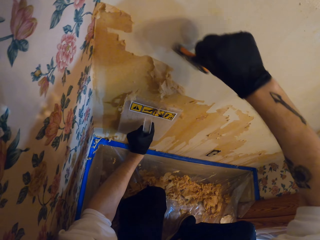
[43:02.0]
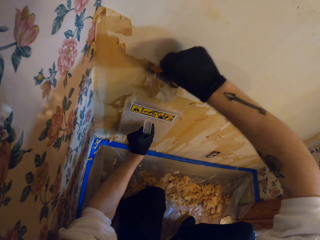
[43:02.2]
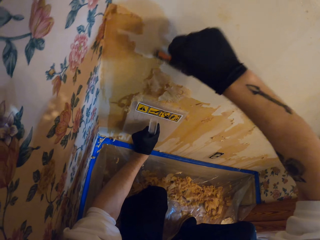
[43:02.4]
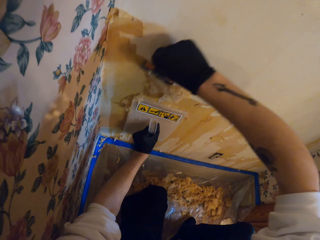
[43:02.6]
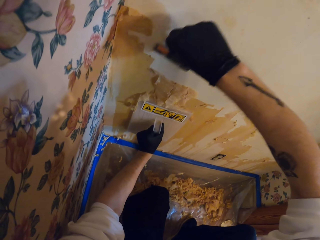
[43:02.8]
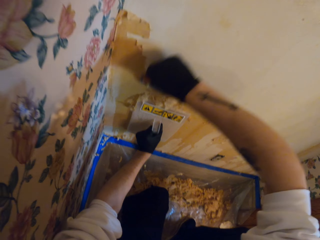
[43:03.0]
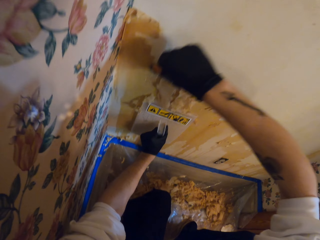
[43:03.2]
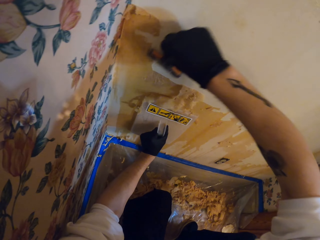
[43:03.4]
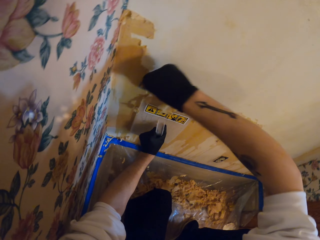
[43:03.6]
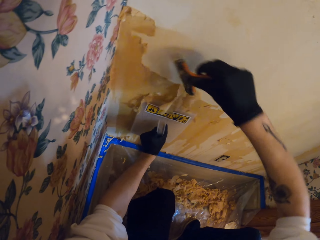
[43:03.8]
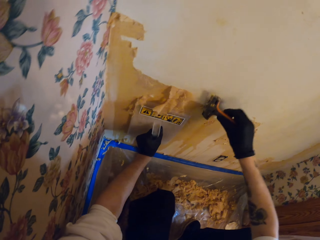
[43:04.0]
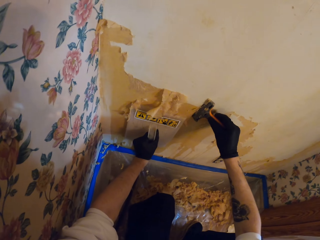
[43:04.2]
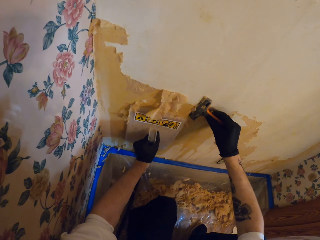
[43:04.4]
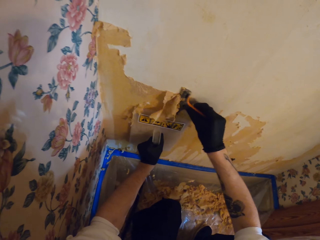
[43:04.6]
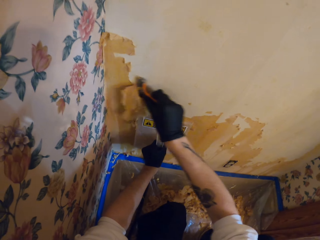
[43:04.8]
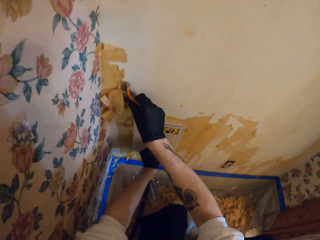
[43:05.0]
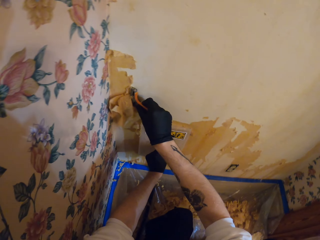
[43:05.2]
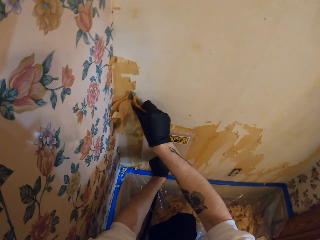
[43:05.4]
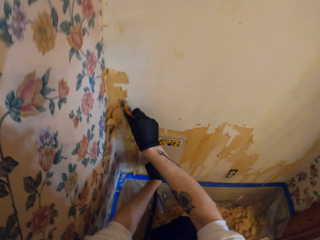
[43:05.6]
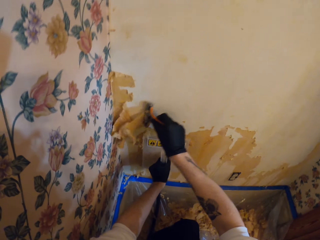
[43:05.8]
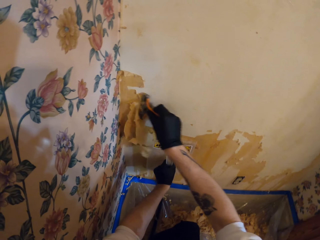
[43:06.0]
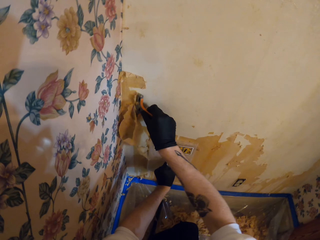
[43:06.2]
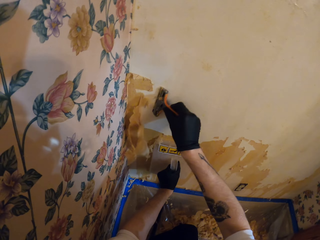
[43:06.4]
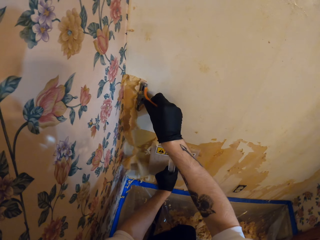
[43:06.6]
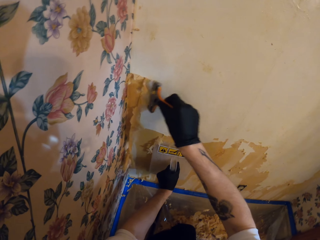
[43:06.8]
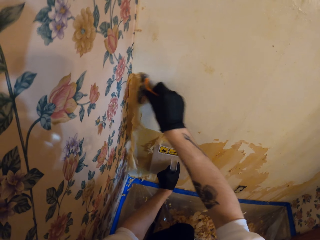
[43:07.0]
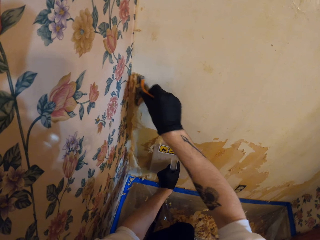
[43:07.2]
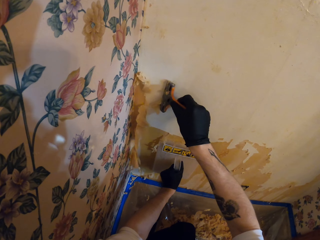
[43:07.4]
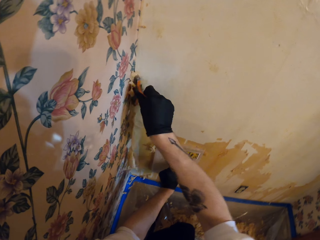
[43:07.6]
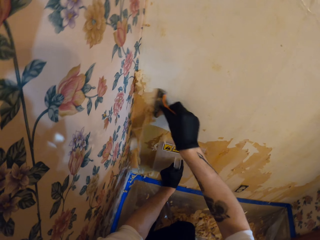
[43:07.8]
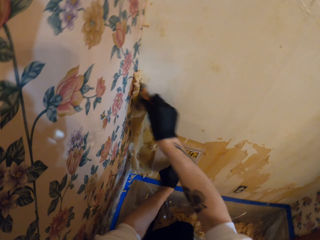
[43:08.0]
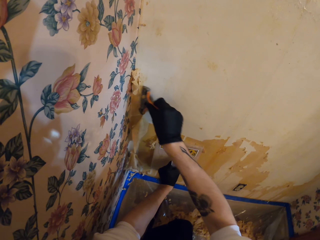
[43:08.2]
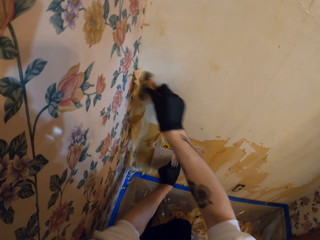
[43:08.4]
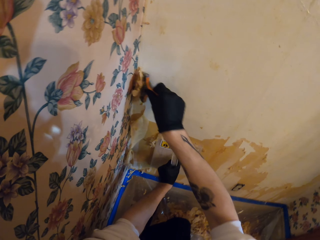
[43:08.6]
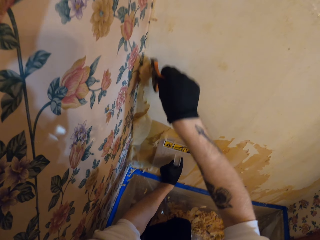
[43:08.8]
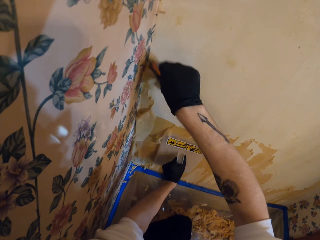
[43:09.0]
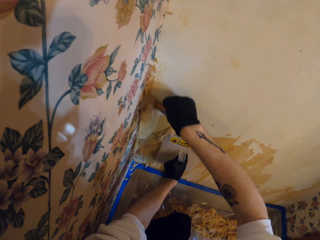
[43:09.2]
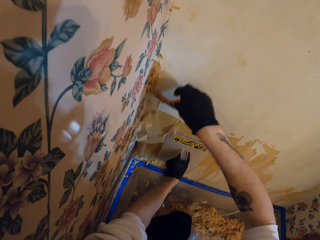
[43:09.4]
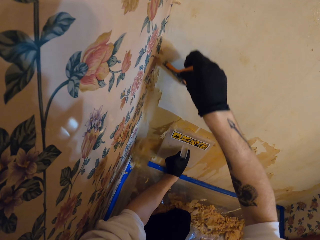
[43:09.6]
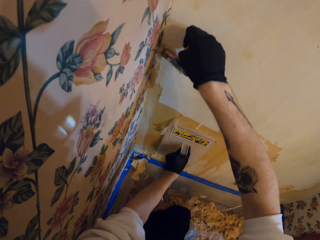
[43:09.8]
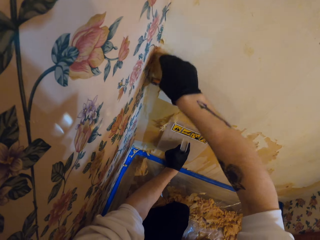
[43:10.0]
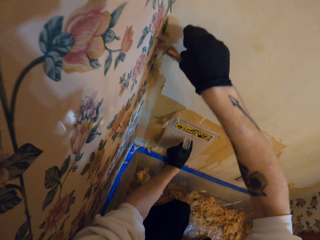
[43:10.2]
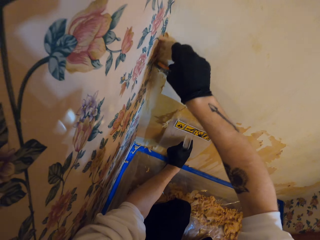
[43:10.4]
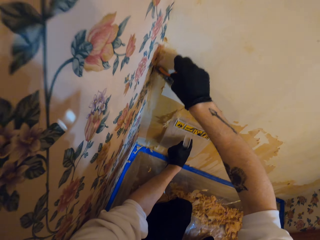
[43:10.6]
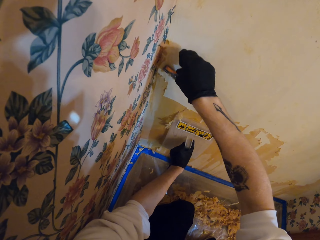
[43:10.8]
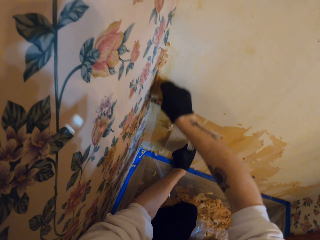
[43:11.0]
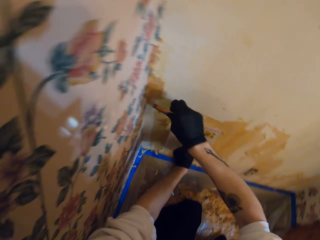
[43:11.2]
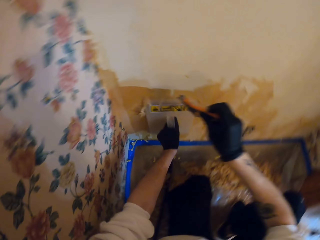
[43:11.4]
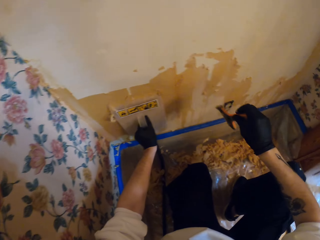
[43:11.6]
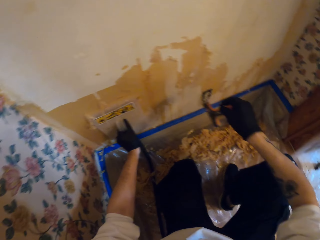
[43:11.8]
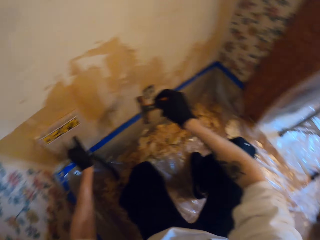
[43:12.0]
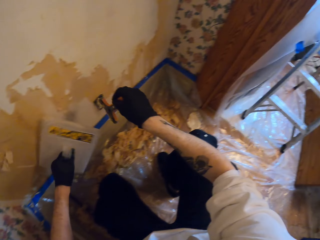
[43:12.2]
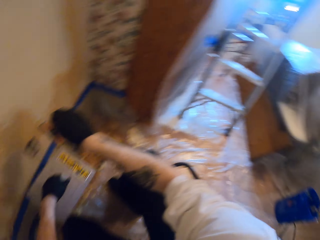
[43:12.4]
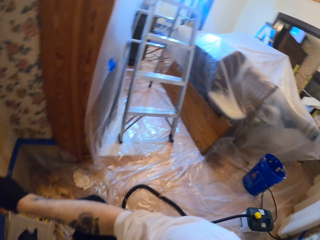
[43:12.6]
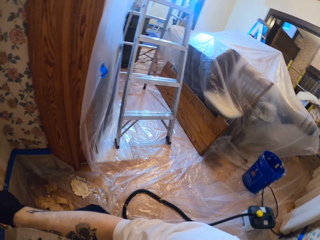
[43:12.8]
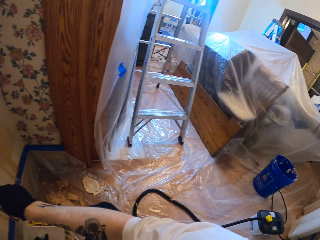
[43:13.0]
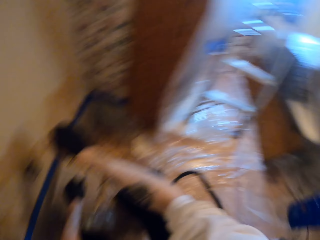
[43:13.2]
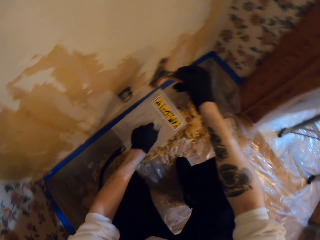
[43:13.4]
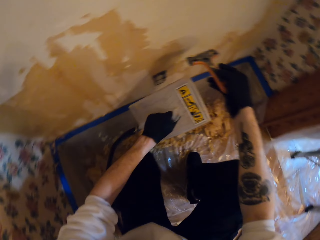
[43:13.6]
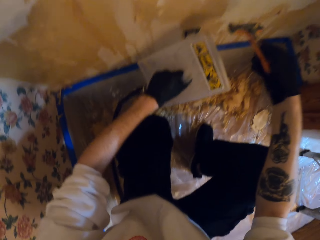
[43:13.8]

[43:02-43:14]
The camera wearer turns around.

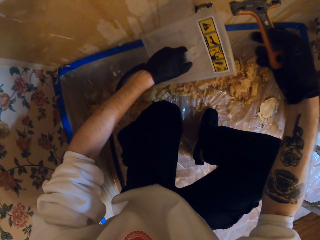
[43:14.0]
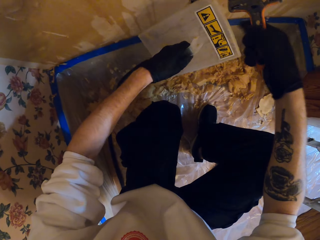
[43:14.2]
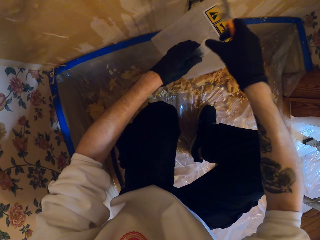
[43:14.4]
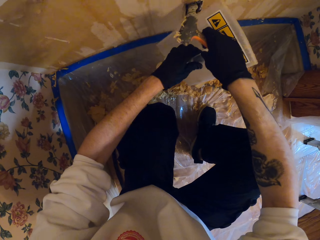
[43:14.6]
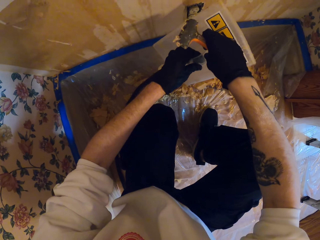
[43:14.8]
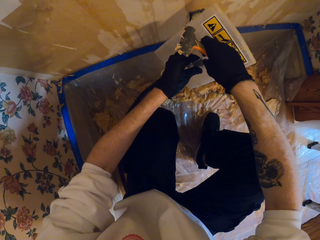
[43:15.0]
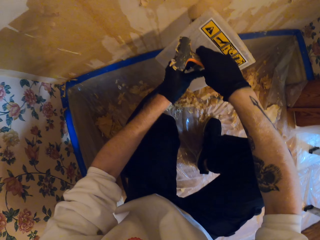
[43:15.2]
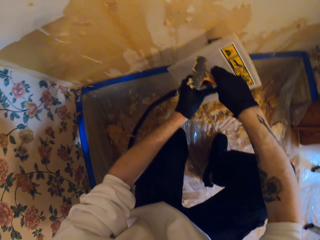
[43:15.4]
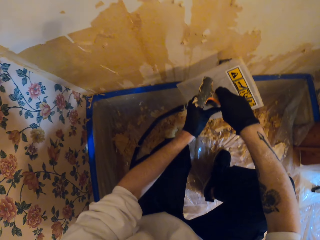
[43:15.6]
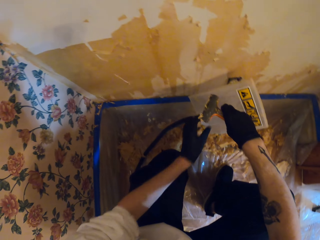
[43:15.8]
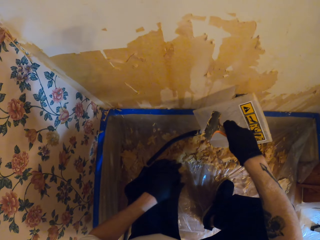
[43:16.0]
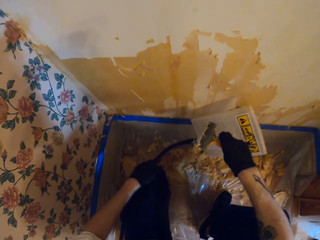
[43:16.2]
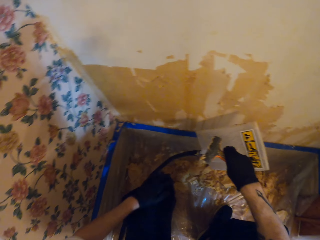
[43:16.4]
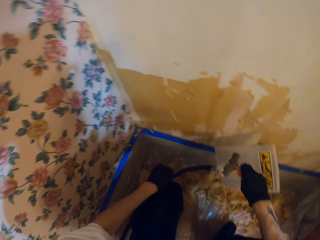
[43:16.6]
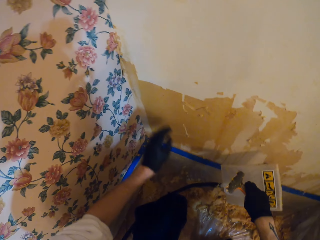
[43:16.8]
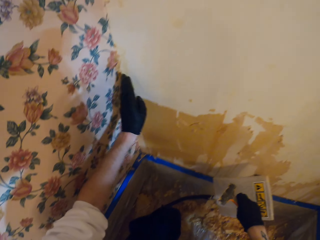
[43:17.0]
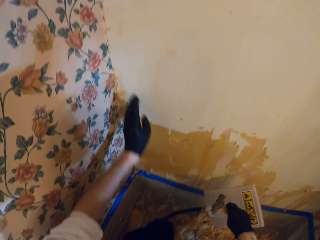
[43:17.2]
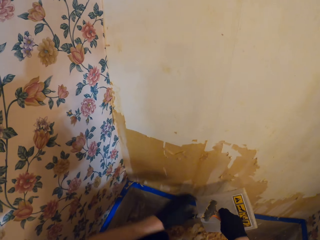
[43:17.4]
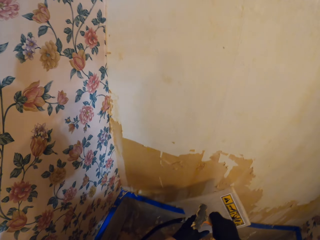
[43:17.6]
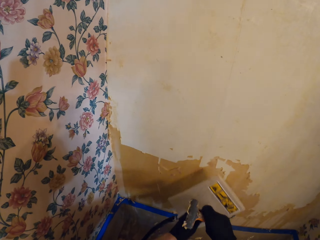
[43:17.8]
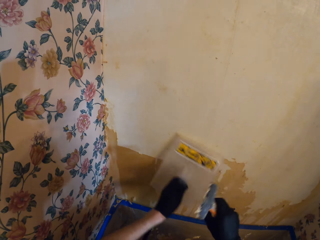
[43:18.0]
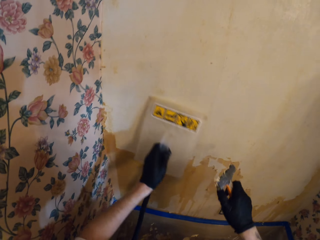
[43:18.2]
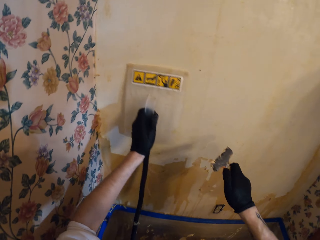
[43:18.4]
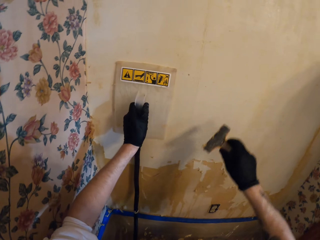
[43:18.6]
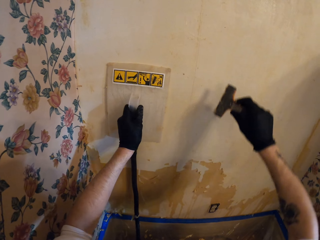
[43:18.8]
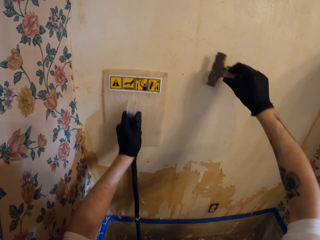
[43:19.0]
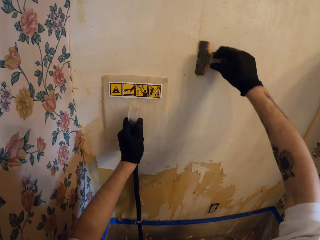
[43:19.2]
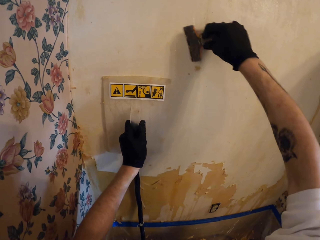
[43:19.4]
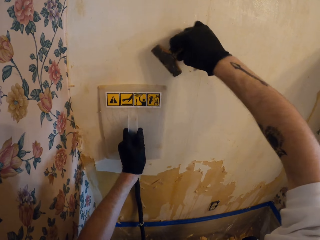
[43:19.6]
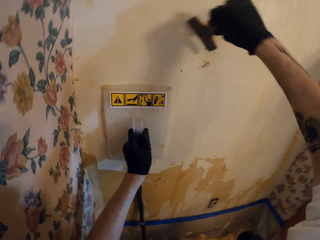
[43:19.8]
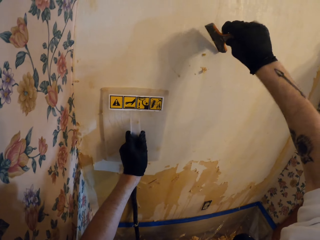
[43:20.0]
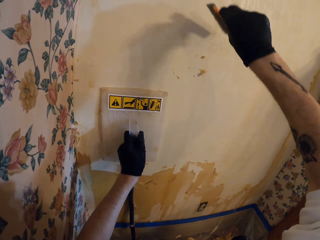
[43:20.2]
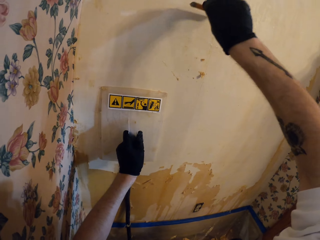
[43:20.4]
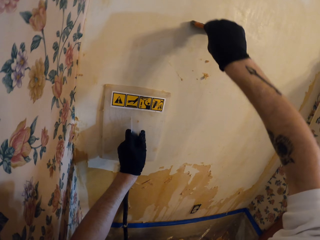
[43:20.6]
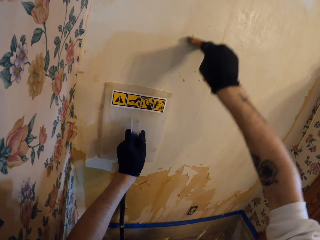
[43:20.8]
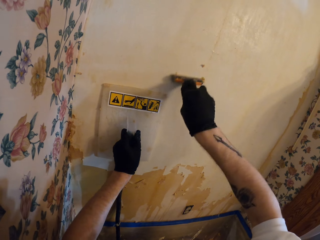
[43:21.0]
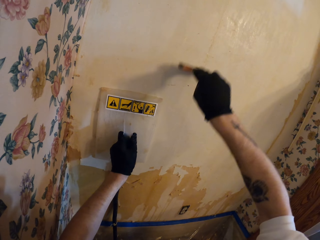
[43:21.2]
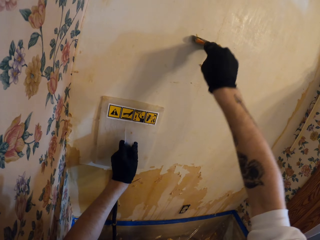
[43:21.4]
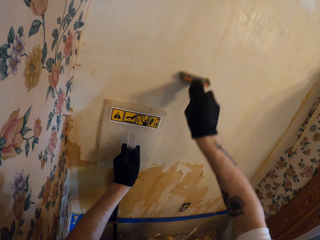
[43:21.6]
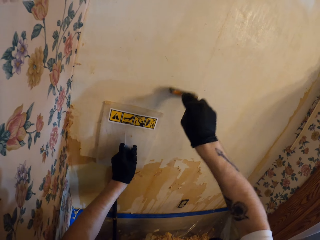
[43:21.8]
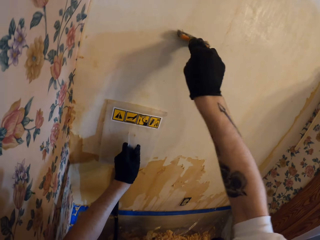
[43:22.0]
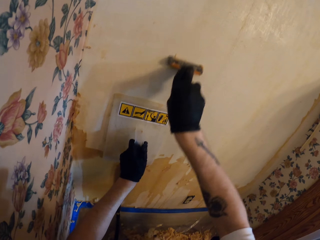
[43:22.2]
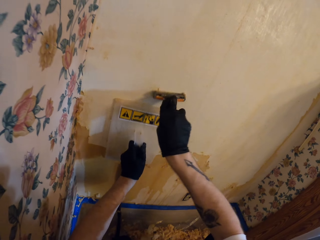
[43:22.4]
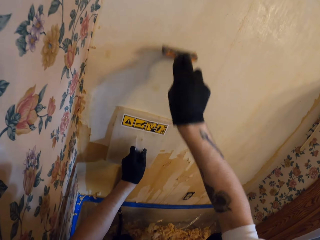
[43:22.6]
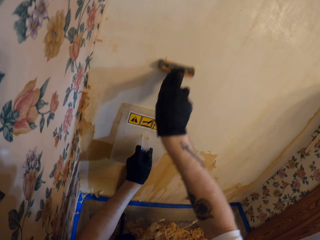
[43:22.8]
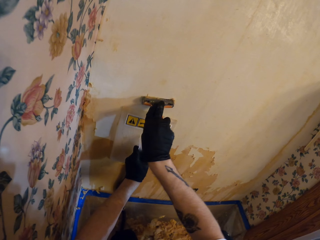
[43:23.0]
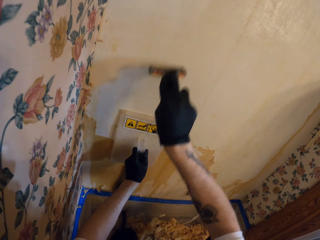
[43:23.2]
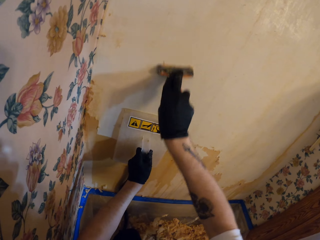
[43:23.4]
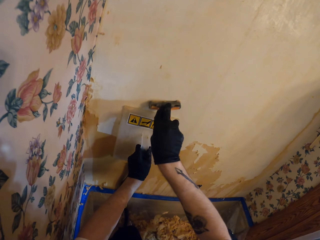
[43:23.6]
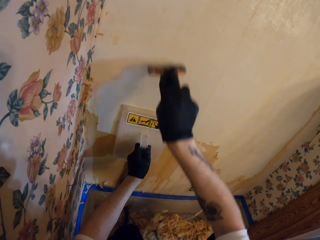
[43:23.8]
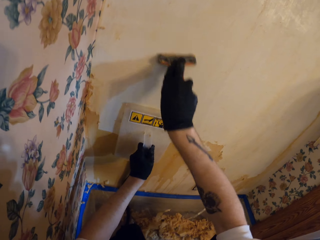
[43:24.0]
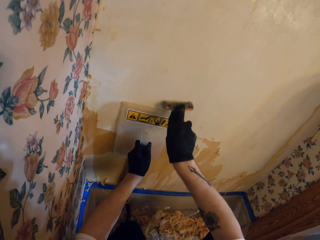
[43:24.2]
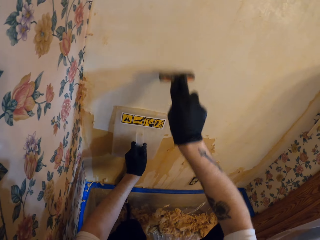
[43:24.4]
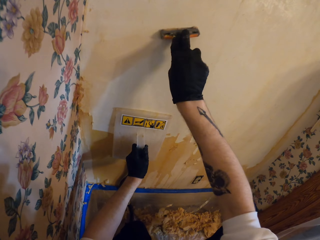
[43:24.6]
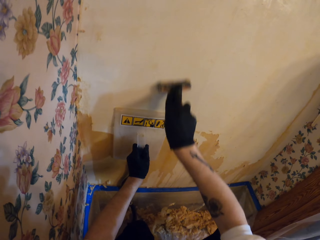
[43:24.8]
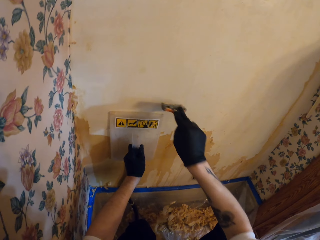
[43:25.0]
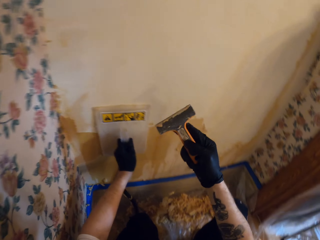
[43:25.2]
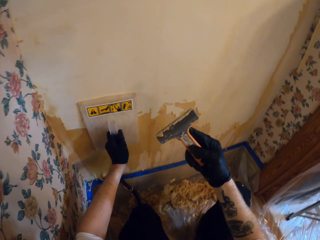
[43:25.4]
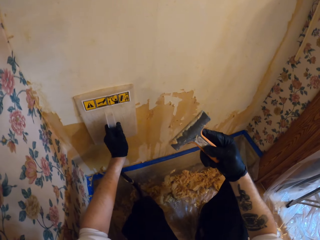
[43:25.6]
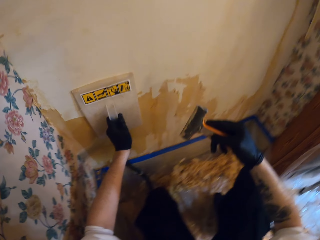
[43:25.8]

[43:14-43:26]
The camera wearer passes a wallpaper steamer plate to the right hand. They scratch a knee. They wipe a wall. They pass the wallpaper steamer plate to the left hand. They slide the wallpaper steamer plate on the wall. They scrape a wallpaper.
